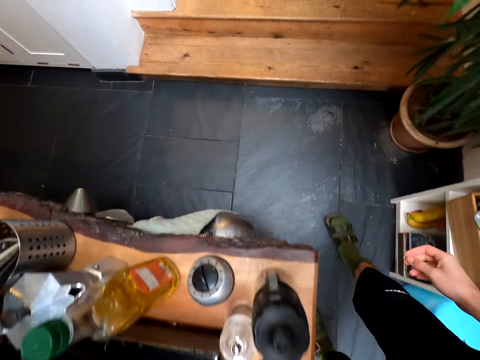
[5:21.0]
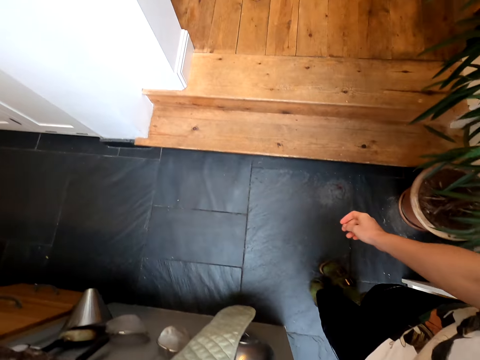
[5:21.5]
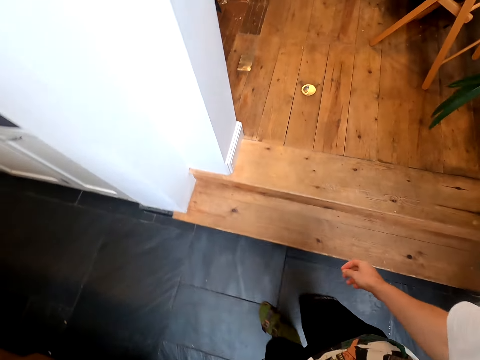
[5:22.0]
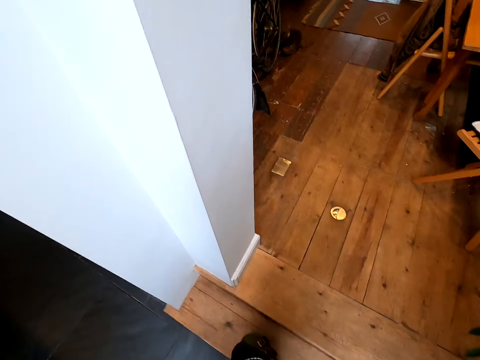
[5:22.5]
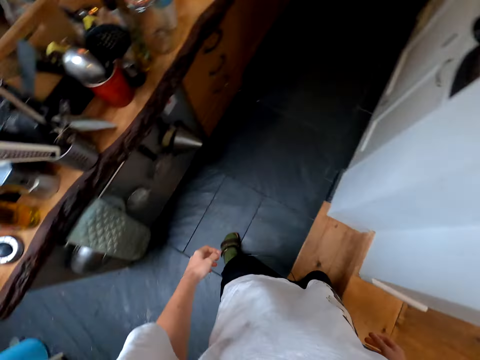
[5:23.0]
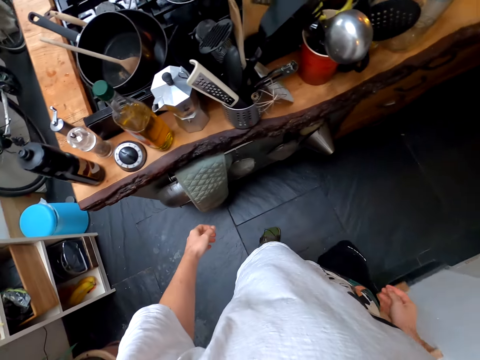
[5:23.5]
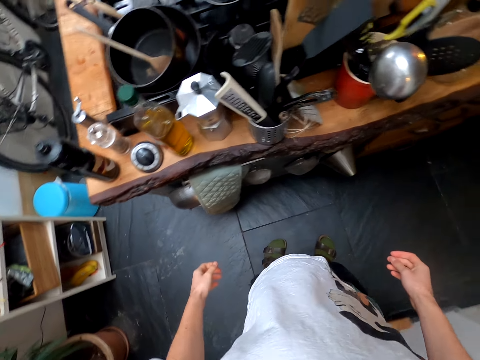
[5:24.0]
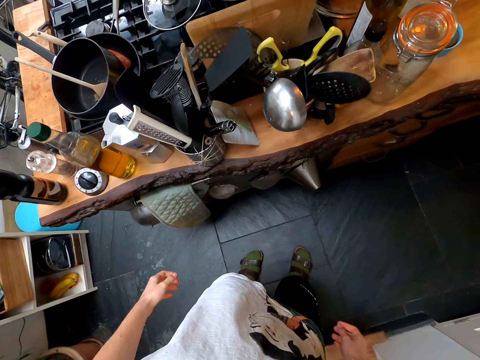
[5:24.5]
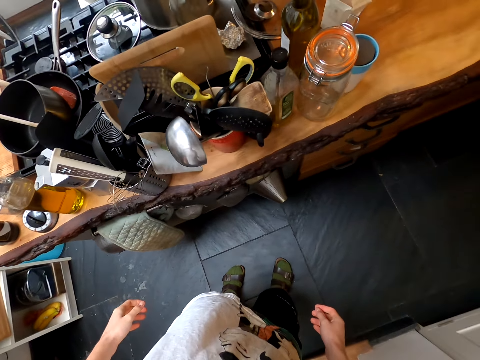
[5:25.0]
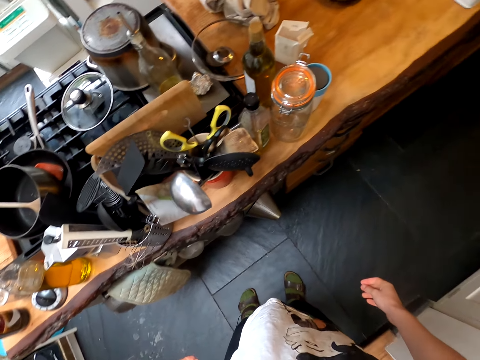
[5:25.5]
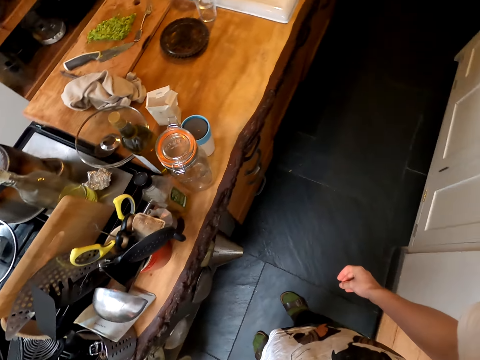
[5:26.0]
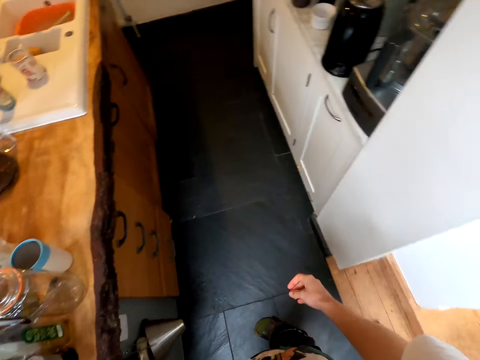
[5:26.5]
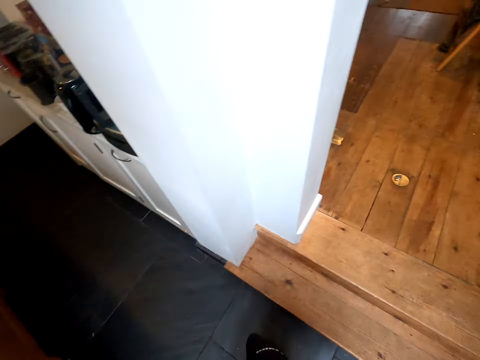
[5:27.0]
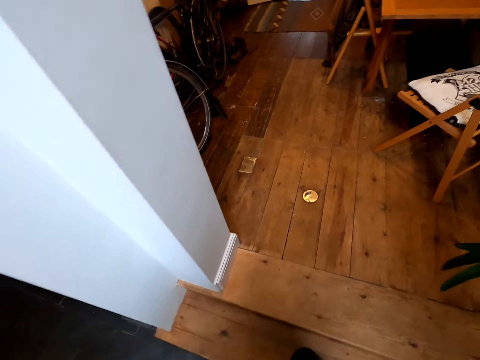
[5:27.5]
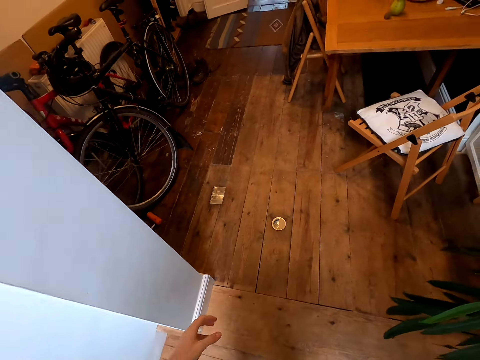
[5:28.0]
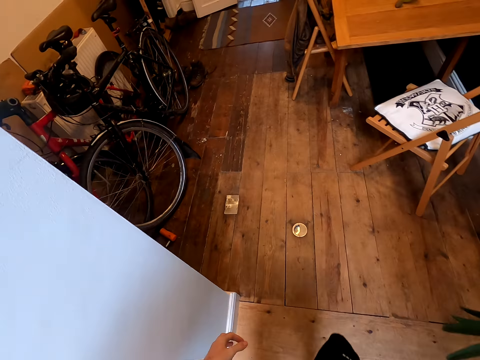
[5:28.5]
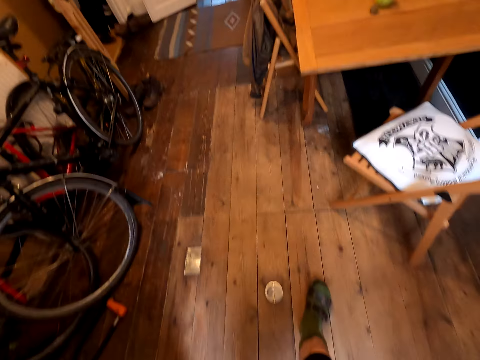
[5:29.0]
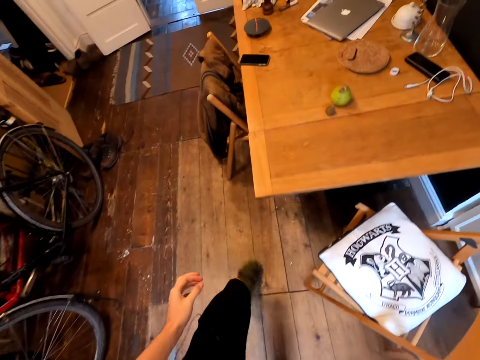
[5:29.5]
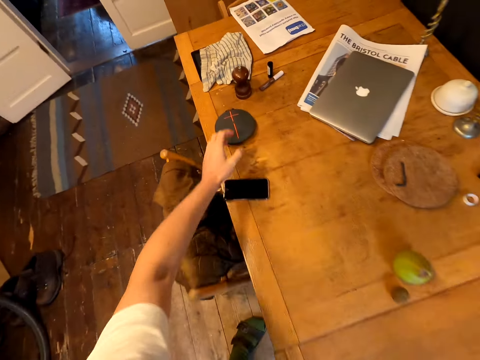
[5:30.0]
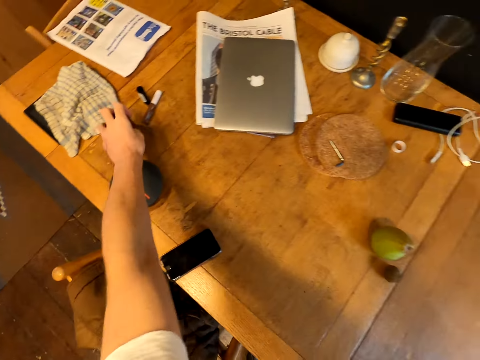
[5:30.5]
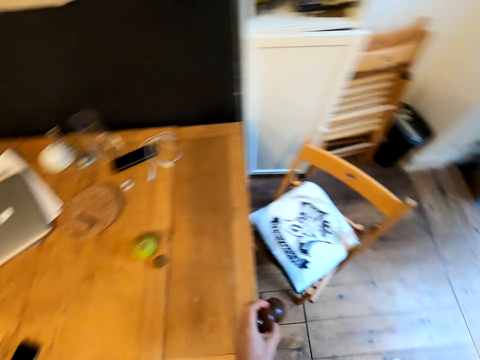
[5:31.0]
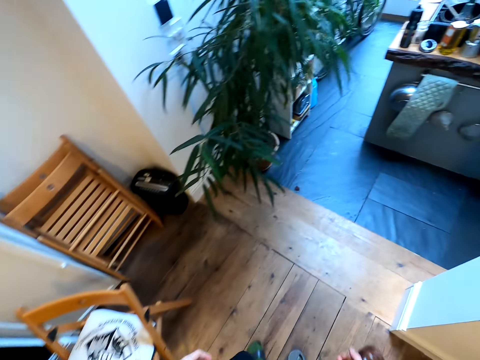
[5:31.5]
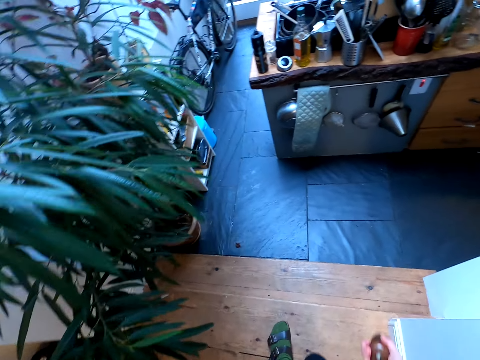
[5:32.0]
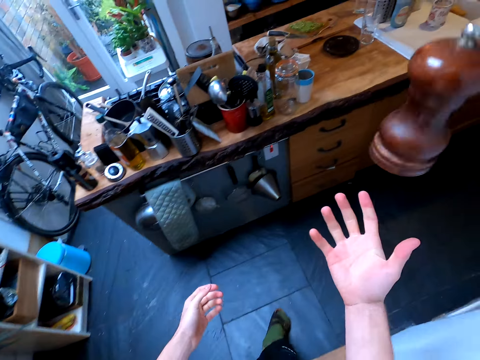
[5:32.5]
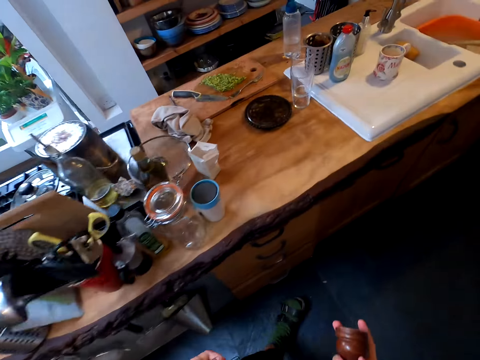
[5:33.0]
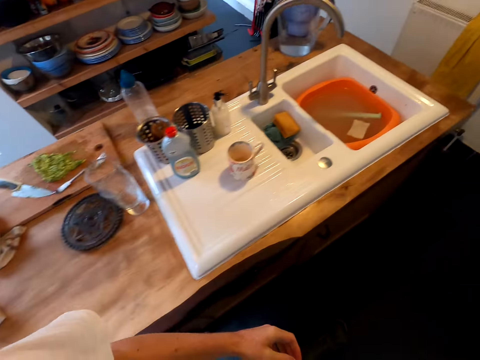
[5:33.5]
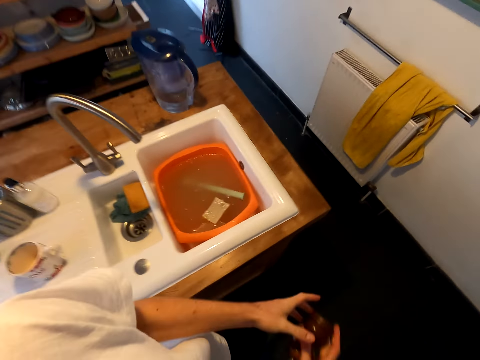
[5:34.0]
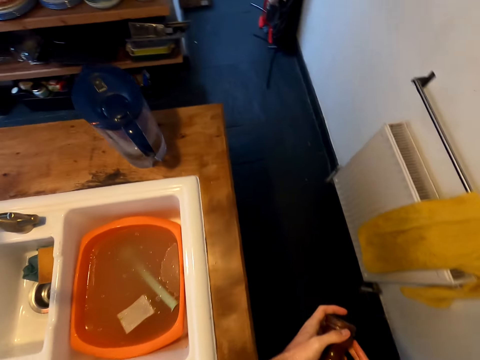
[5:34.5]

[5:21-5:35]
The camera wearer looks around. They walk in the kitchen. They pick up a spice or tin. They walk in the kitchen.

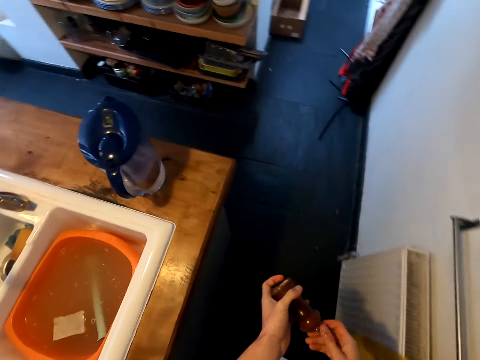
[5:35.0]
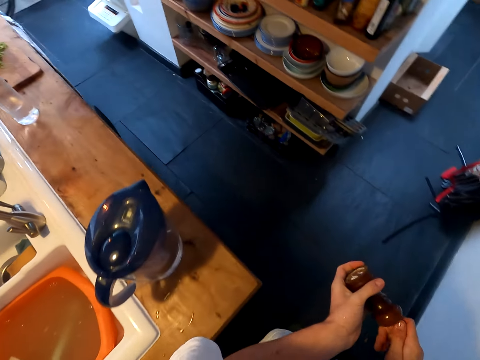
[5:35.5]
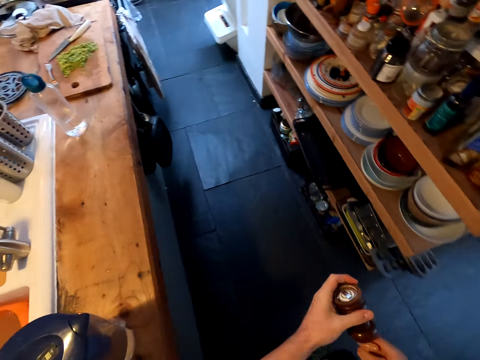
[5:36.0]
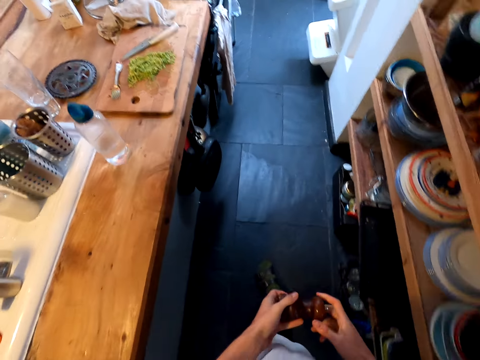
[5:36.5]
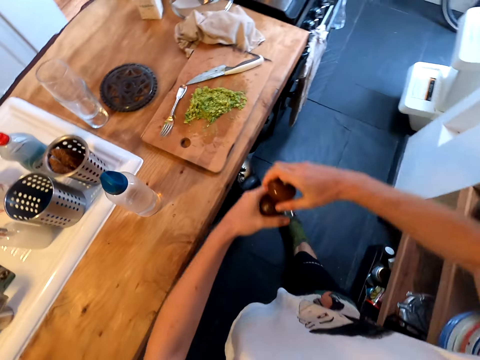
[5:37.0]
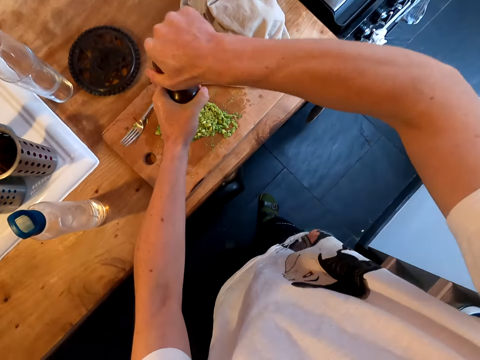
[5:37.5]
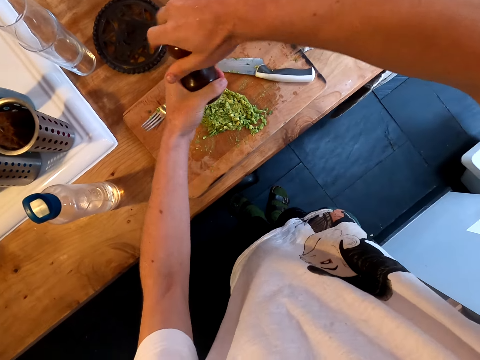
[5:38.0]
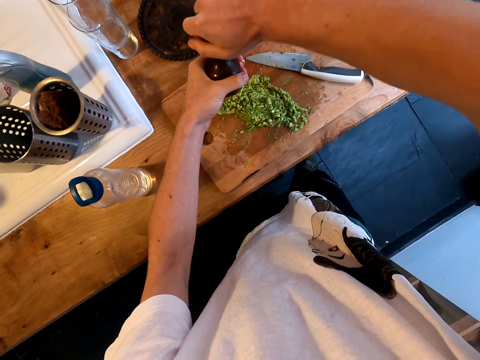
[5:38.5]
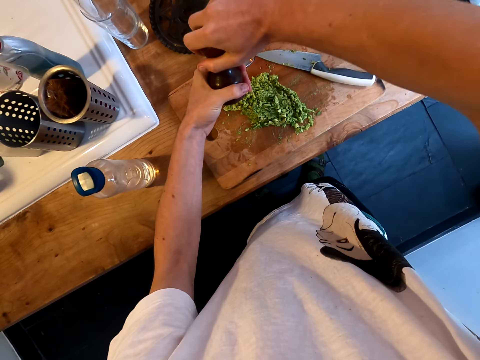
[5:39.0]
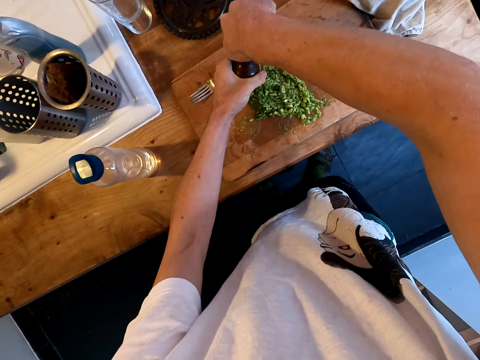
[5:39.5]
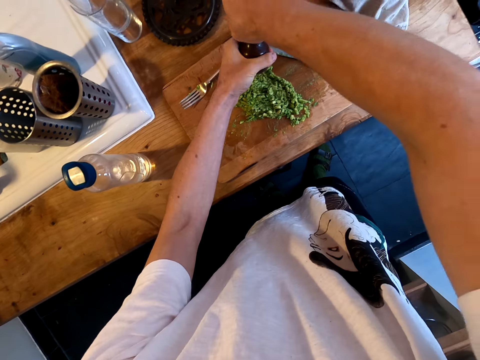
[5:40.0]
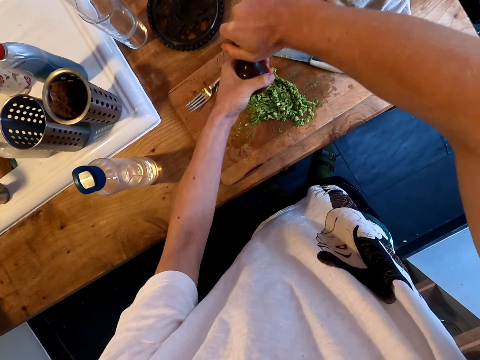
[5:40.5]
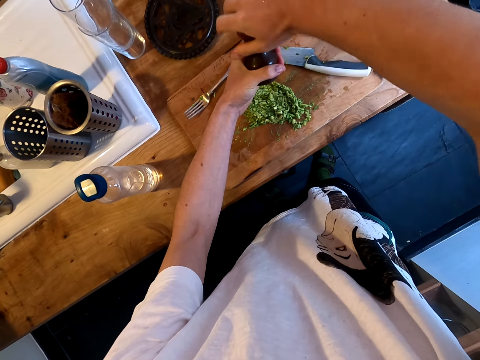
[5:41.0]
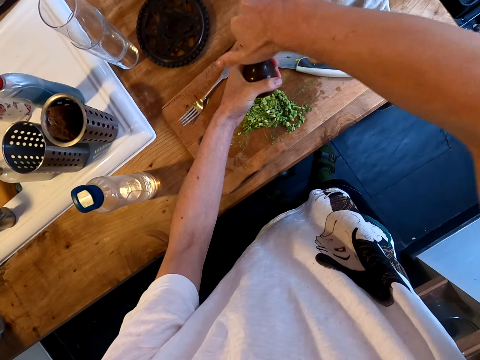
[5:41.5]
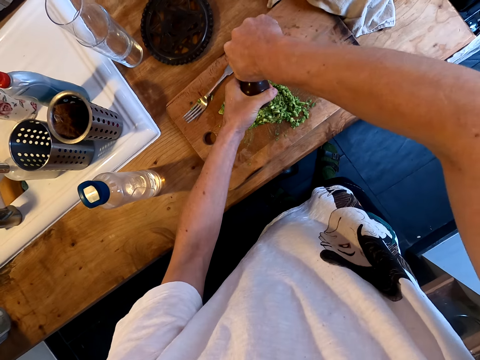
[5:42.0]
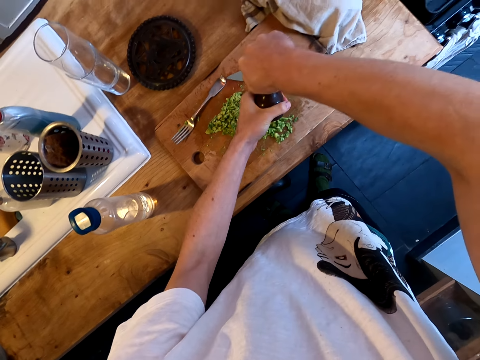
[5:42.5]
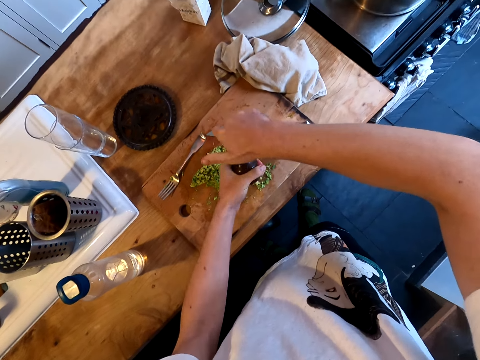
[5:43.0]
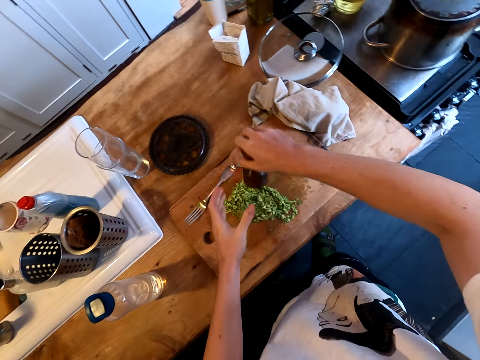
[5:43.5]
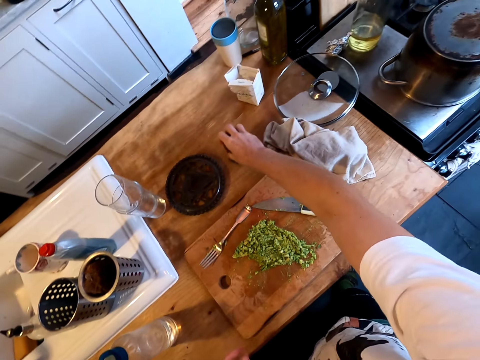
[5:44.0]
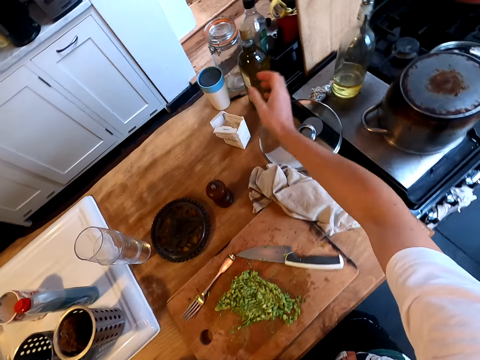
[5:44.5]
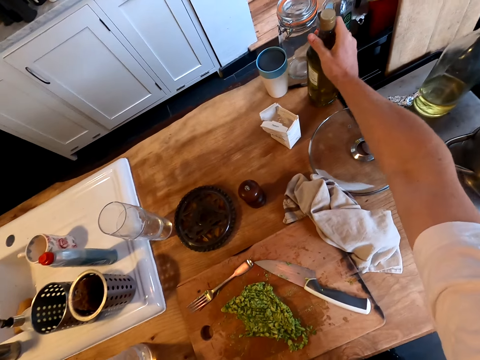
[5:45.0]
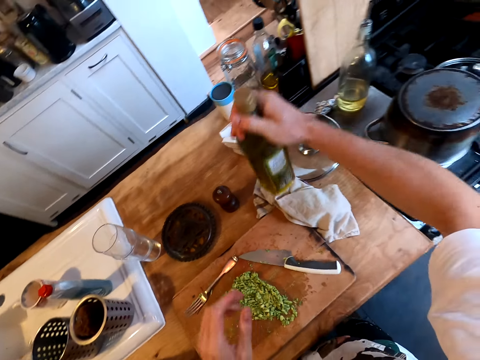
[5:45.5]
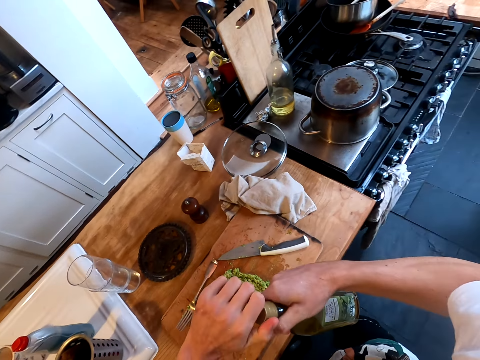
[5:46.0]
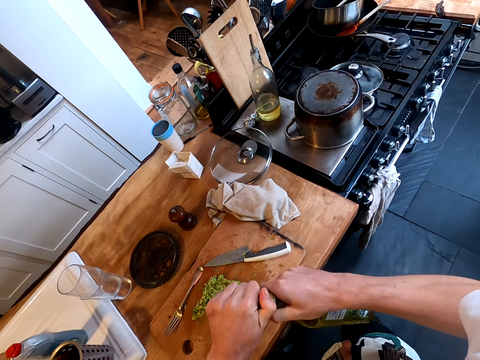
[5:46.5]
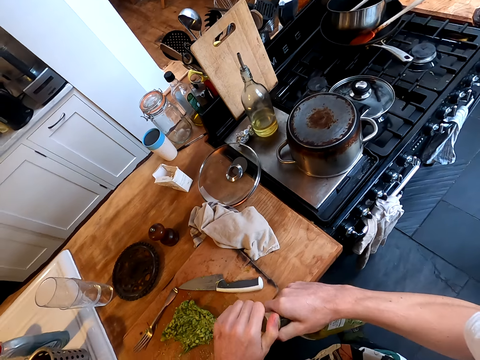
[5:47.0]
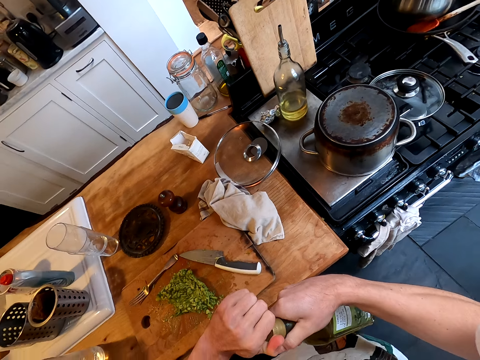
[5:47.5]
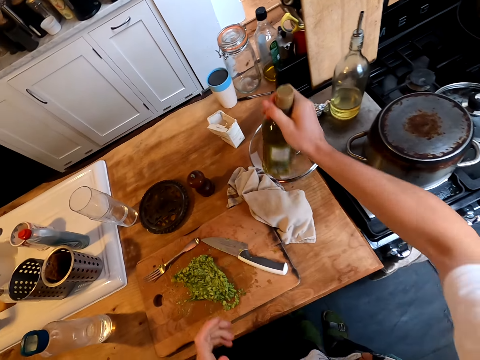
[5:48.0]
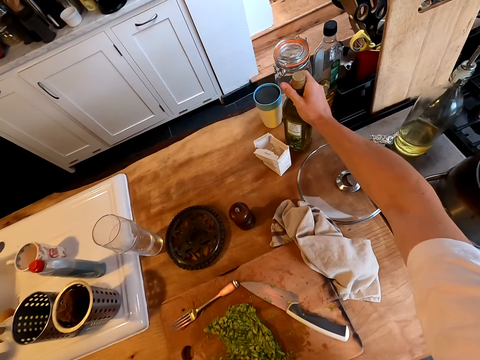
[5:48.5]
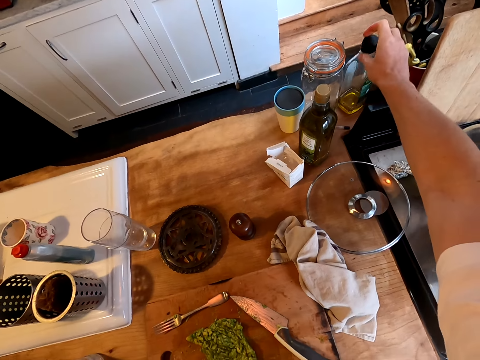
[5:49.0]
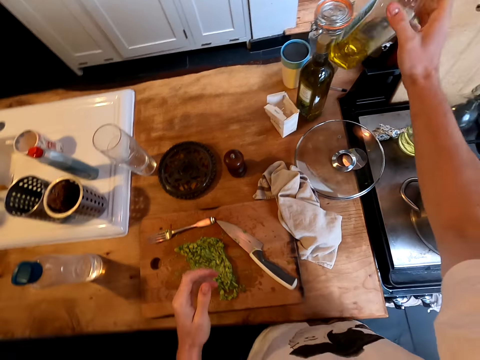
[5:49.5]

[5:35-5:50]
The camera wearer adds the spice in the avocado. They close the tin. They put the spice on the countertop. They pick up a bottle. They open the bottle of something. They return the bottle on the countertop. They pick up a bottle of oil.
